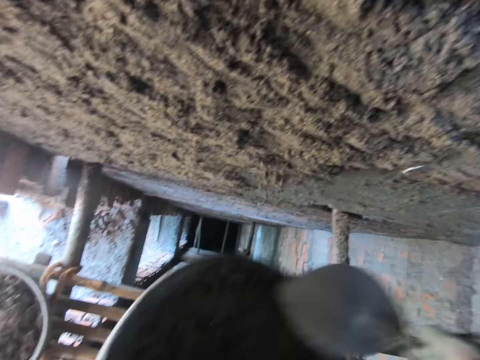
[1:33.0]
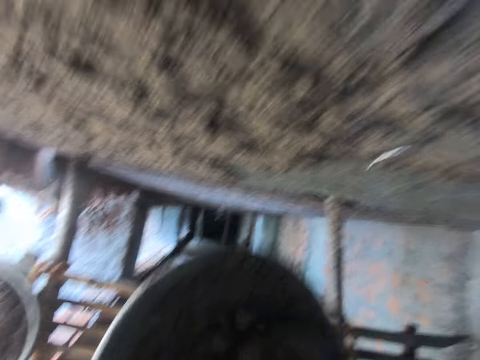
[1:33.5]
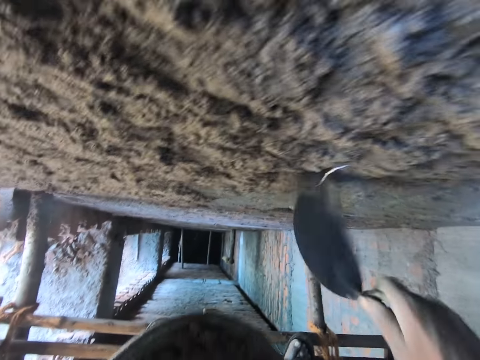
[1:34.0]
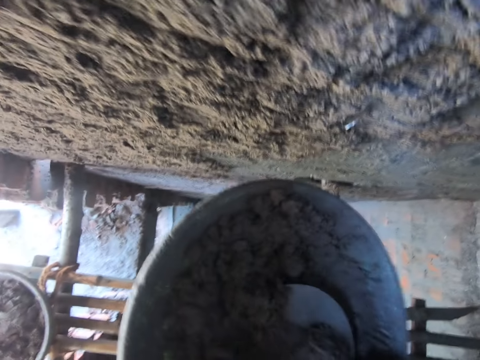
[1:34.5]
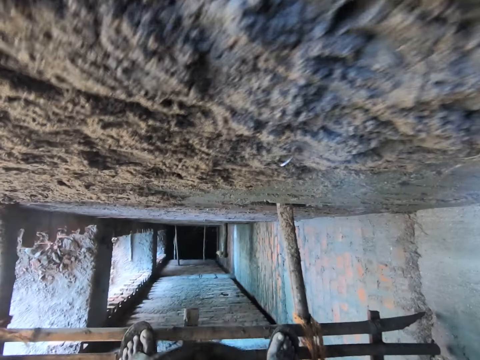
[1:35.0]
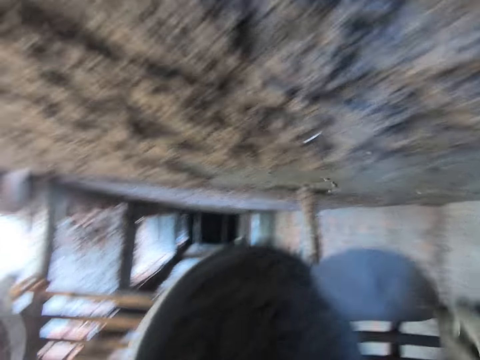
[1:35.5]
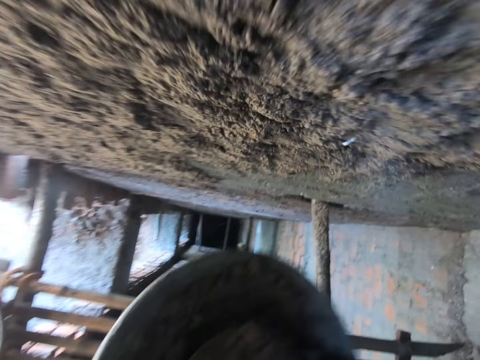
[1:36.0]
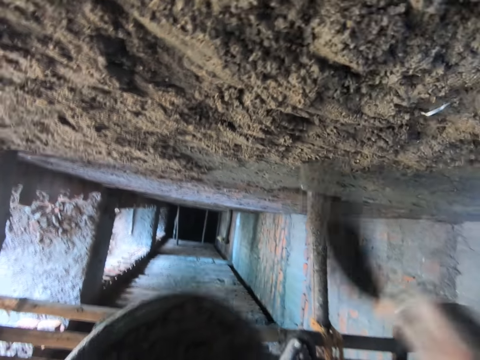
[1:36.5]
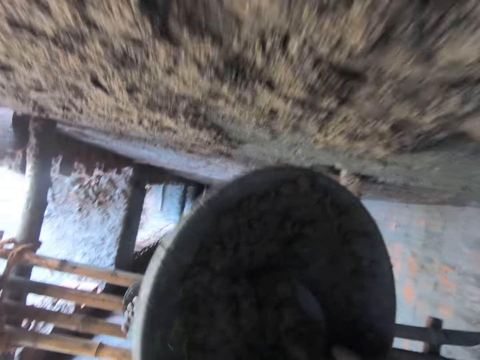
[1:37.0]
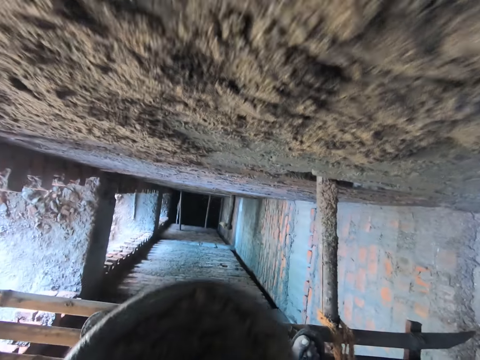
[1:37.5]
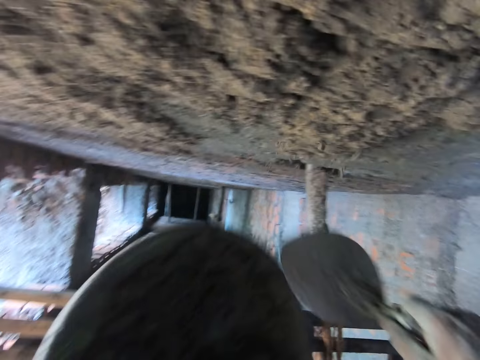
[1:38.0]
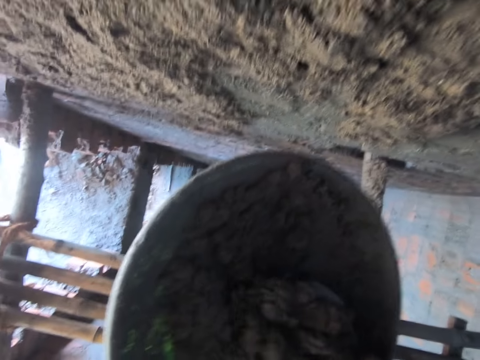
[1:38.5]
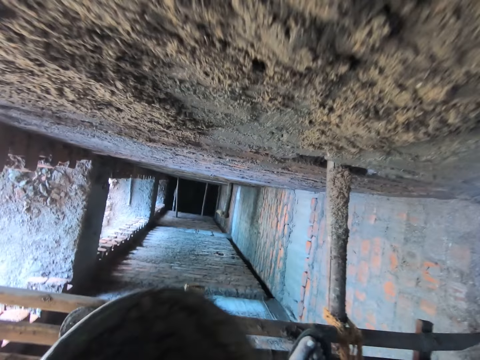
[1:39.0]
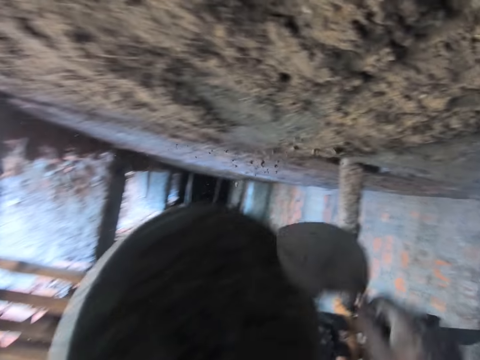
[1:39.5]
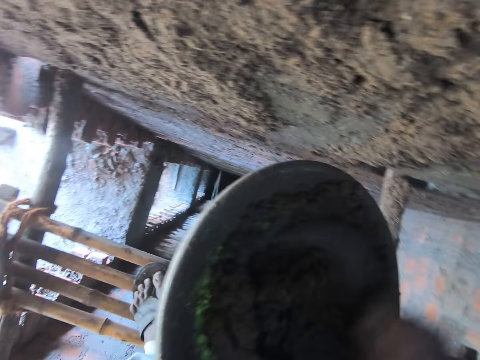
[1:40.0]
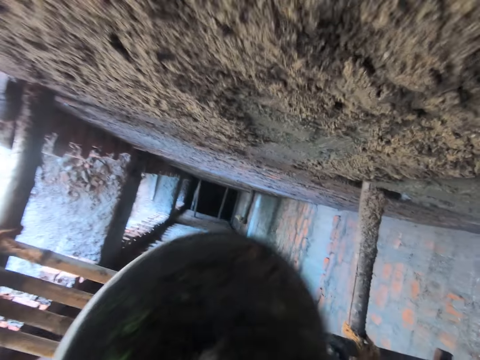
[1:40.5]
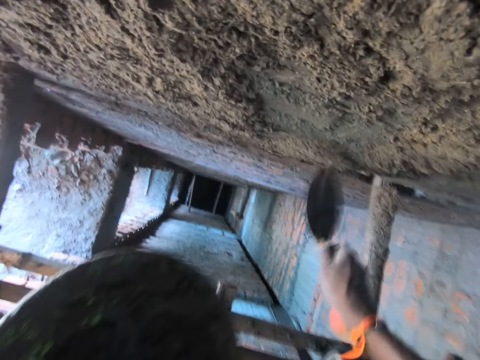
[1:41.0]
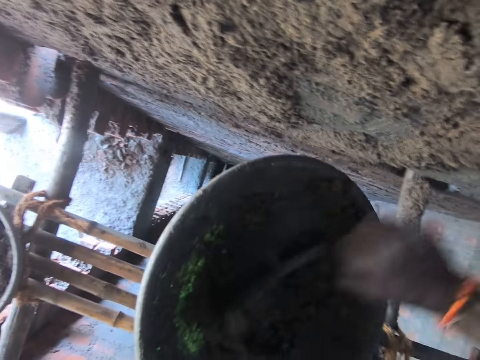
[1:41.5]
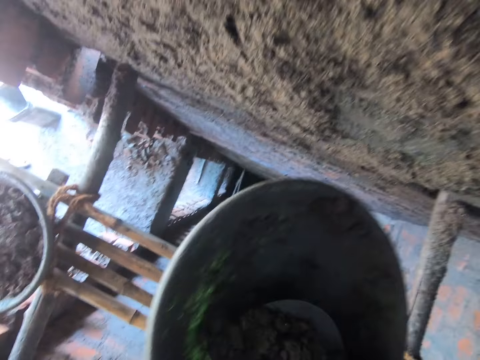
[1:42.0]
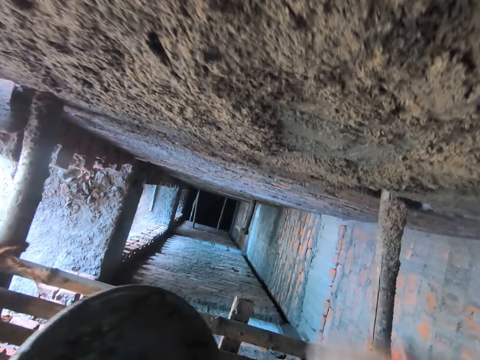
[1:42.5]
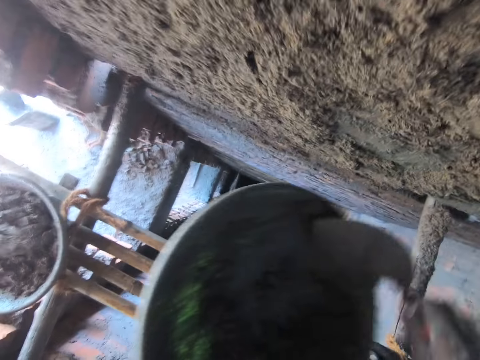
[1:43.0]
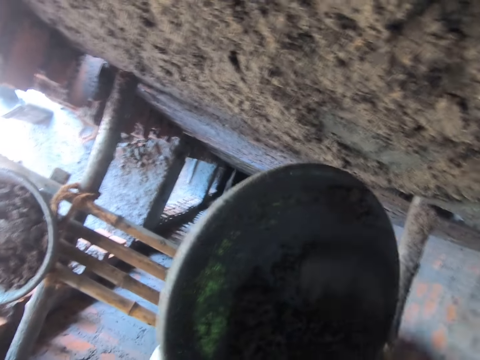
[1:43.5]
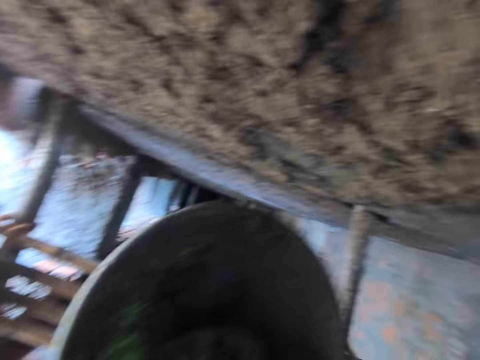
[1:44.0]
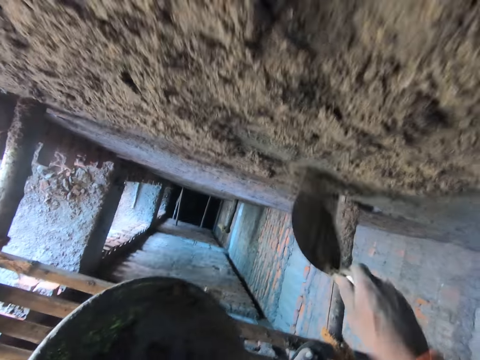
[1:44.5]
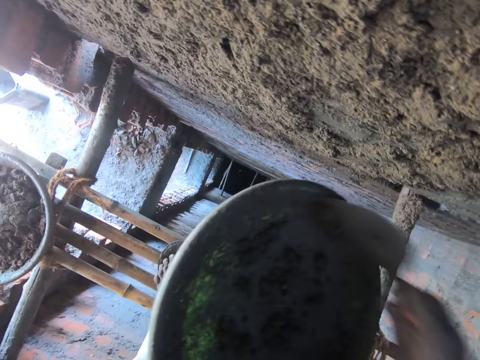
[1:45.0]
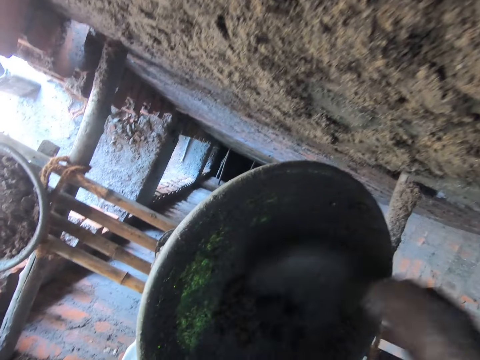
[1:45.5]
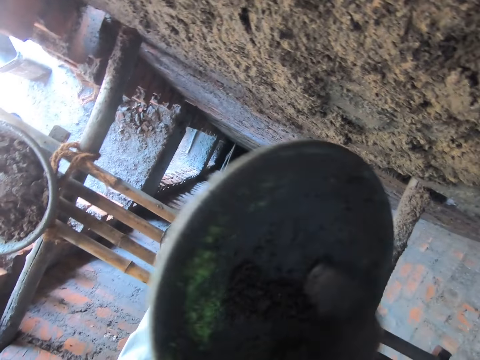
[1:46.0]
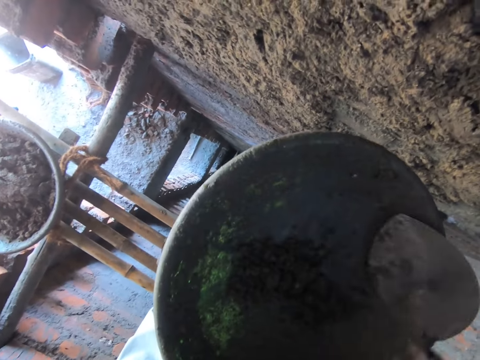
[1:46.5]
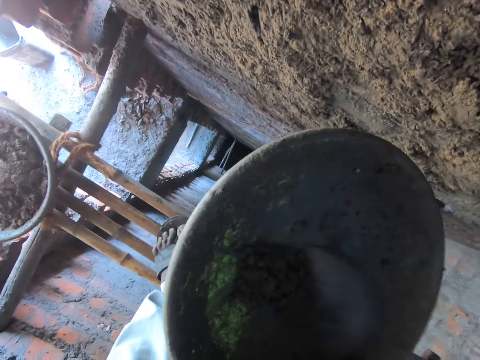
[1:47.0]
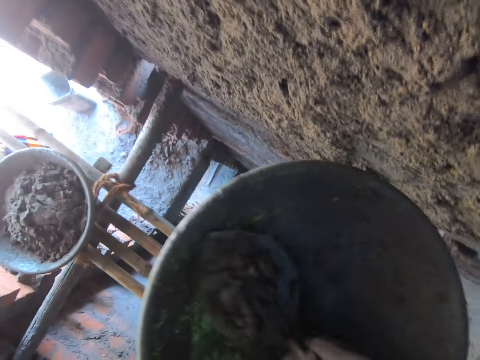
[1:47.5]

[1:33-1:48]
The camera wearer throws the concrete at the wall with the trowel in his right hand. He scoops concrete from the pan of concrete with the trowel in his right hand. He throws the concrete at the wall with the trowel in his right hand. He scoops concrete from the pan of concrete with the trowel in his right hand. He throws the concrete at the wall with the trowel in his right hand. He scoops concrete from the pan of concrete with the trowel in his right hand. He throws the concrete at the wall with the trowel in his right hand. He scoops concrete from the pan of concrete with the trowel in his right hand. He throws the concrete at the wall with the trowel in his right hand. He scoops concrete from the pan of concrete with the trowel in his right hand. He throws the concrete at the wall with the trowel in his right hand. He scoops concrete from the pan of concrete with the trowel in his right hand. He throws the concrete at the wall with the trowel in his right hand. He scoops concrete from the pan of concrete with the trowel in his right hand. He mixes the concrete. He throws the concrete at the wall with the trowel in his right hand. He scoops concrete from the pan of concrete with the trowel in his right hand. He carries the concrete. He throws the concrete at the wall with the trowel in his right hand. He moves the concrete. He scoops concrete from the pan of concrete with the trowel in his right hand.

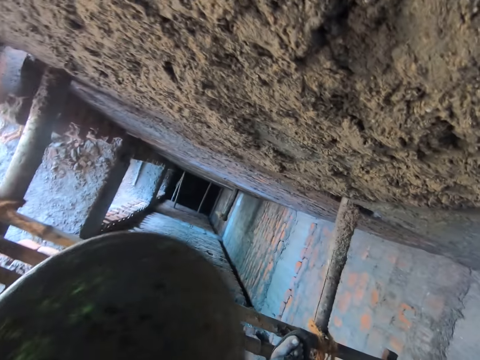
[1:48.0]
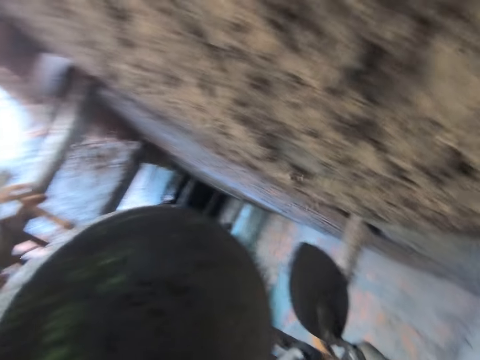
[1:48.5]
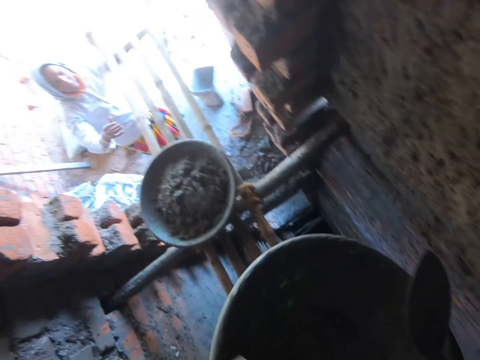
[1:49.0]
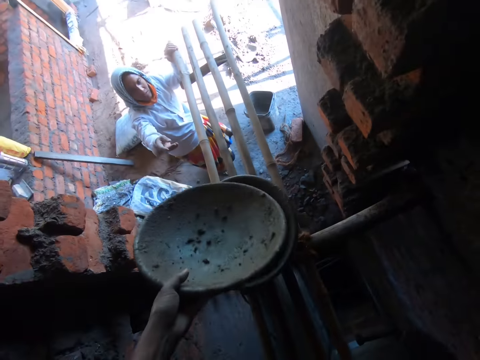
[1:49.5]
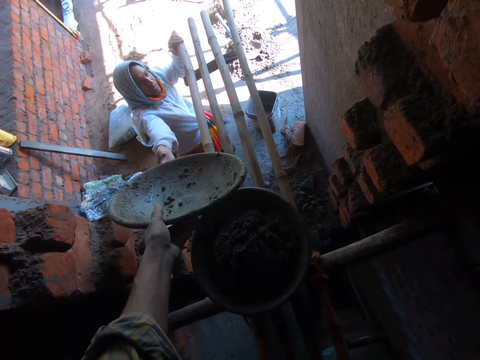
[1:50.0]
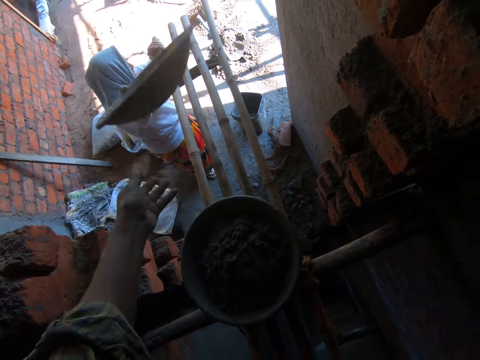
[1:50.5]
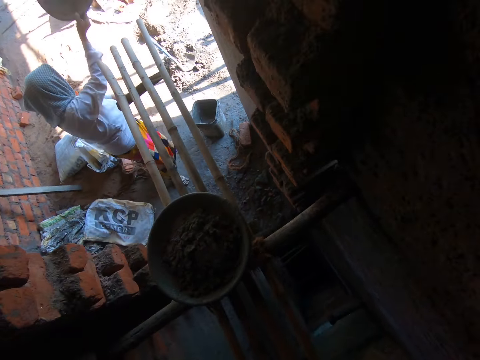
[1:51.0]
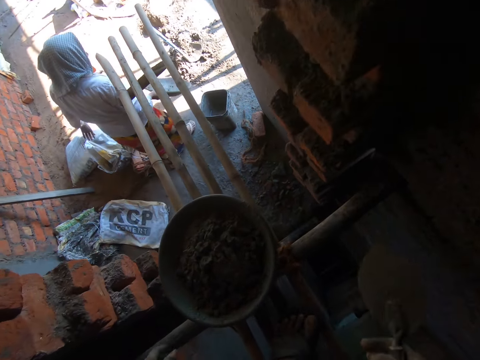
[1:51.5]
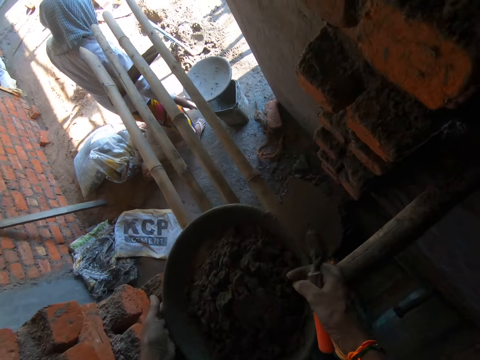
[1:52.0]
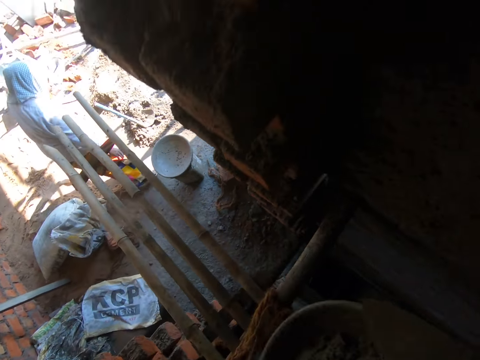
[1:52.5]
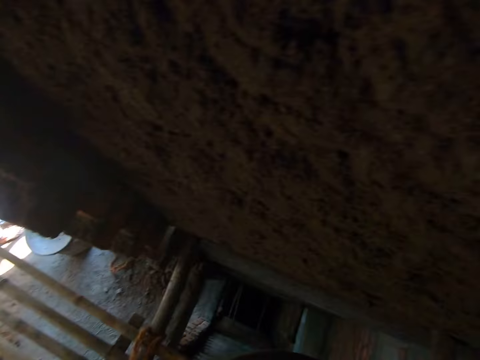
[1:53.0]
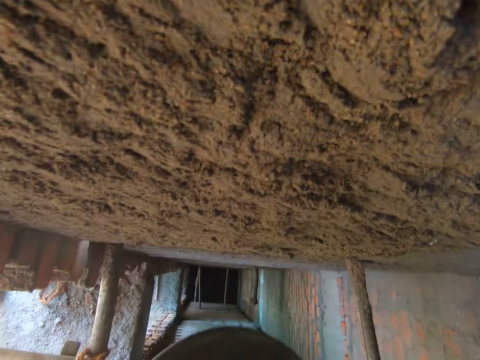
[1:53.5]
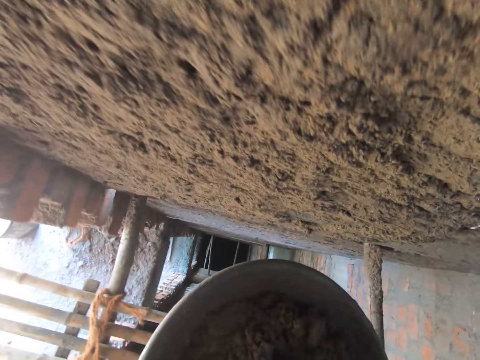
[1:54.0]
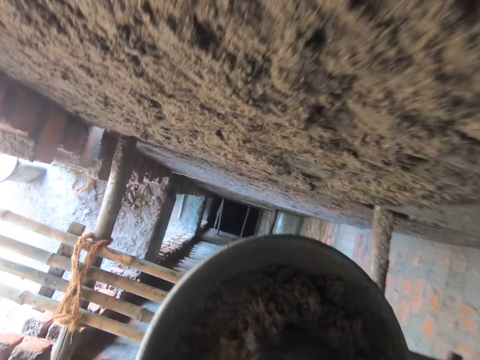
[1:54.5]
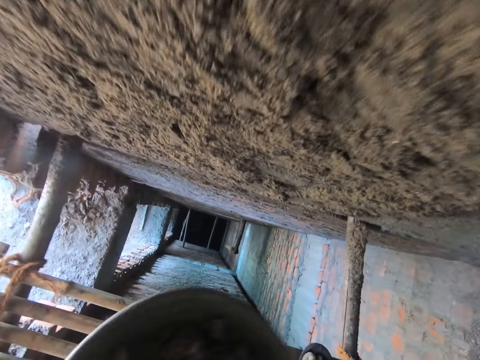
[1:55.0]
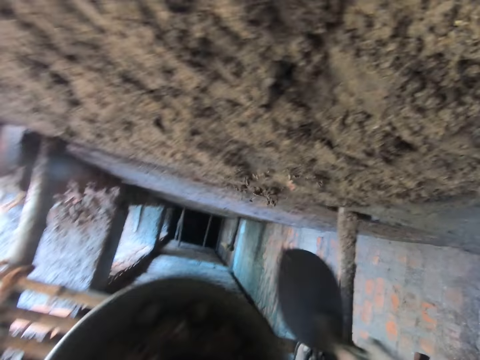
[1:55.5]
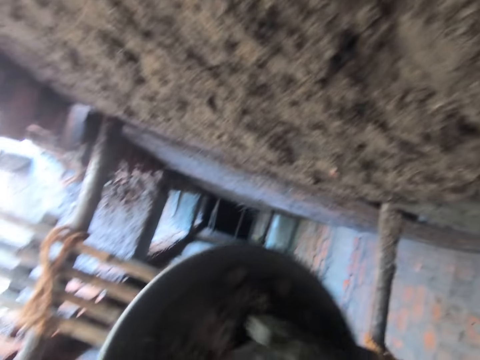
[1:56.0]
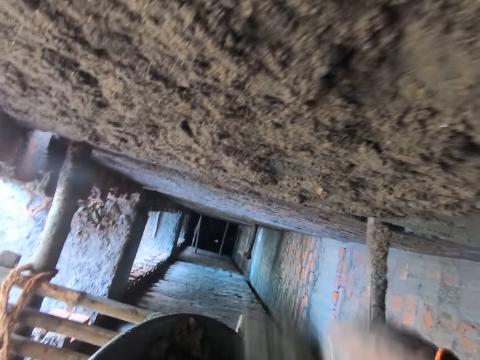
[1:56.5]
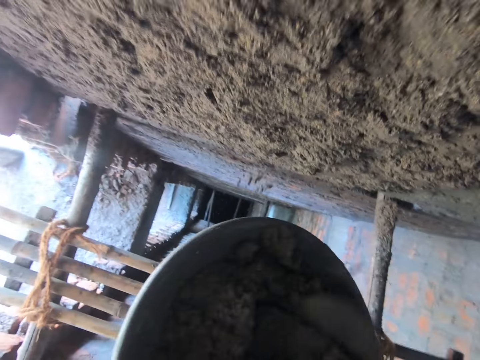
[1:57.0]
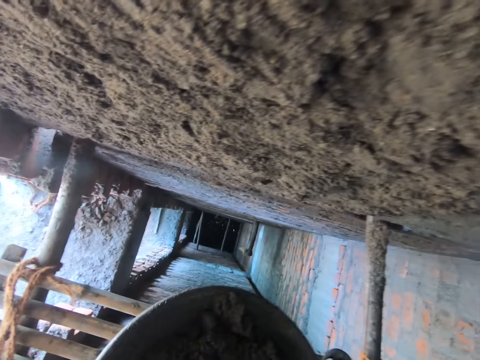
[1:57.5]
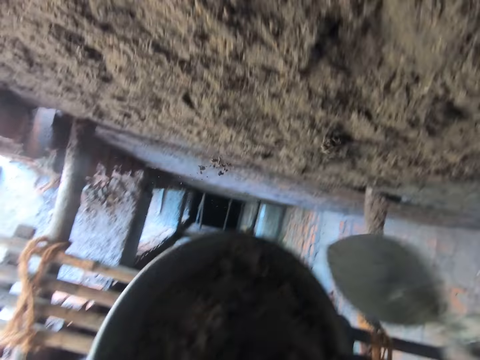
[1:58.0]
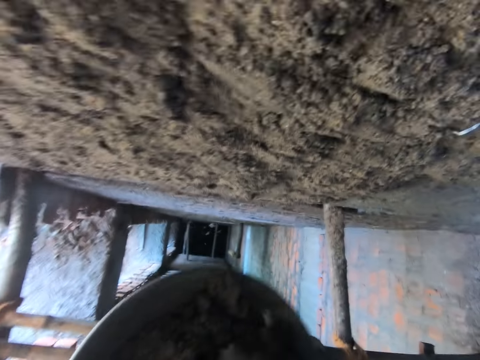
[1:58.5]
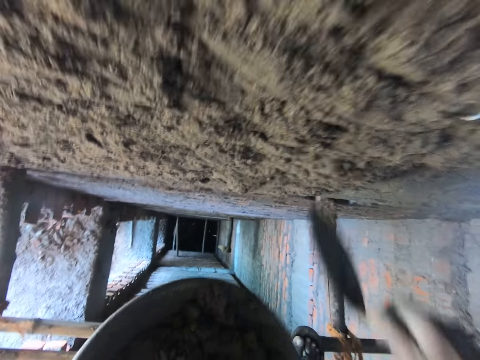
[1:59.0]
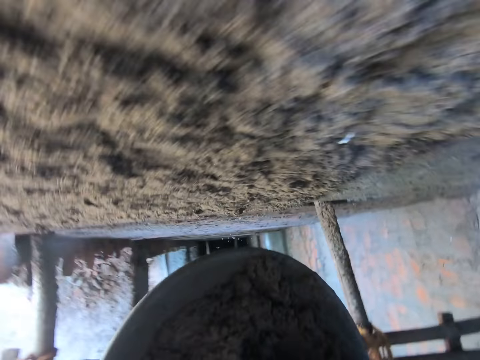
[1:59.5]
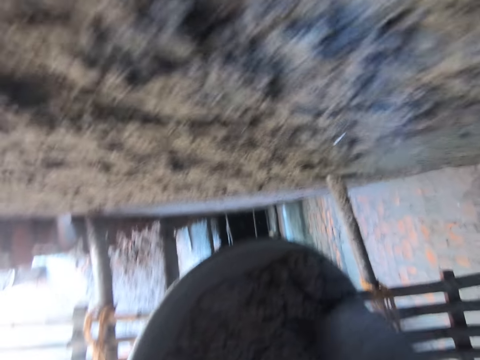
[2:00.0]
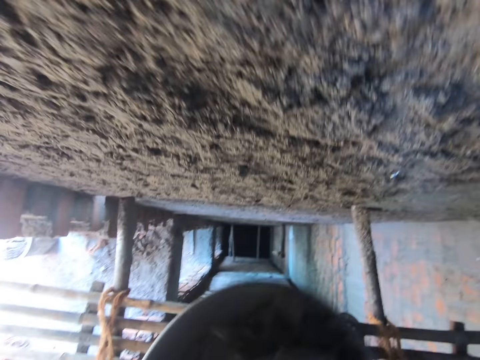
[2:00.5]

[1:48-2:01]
The camera wearer throws the concrete at the wall with the trowel in his right hand. He passes the pan to a woman's right hand with his left hand. He picks up a pan of concrete from the bamboo scaffold with his hands. He scoops concrete from the pan of concrete with the trowel in his right hand. He throws the concrete at the wall with the trowel in his right hand. He scoops concrete from the pan of concrete with the trowel in his right hand. He throws the concrete at the wall with the trowel in his right hand. He scoops concrete from the pan of concrete with the trowel in his right hand. He throws the concrete at the wall with the trowel in his right hand. He scoops concrete from the pan of concrete with the trowel in his right hand. He throws the concrete at the wall with the trowel in his right hand. He scoops concrete from the pan of concrete with the trowel in his right hand.
